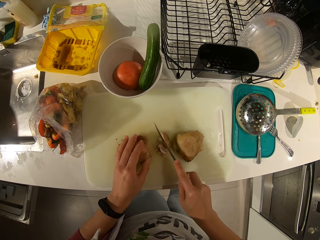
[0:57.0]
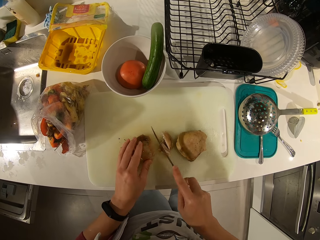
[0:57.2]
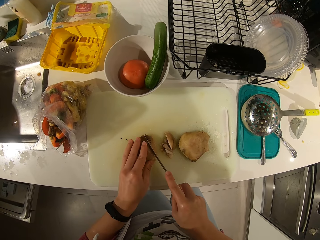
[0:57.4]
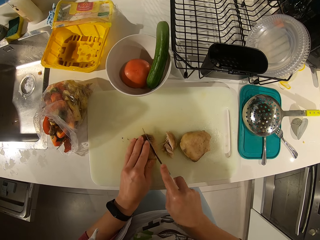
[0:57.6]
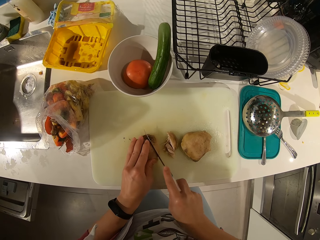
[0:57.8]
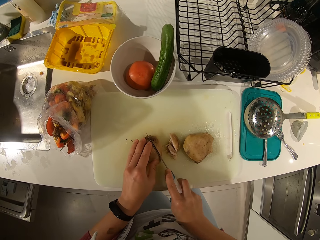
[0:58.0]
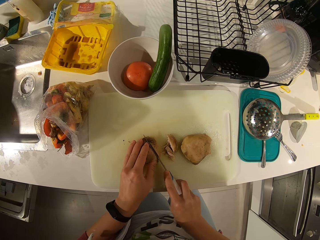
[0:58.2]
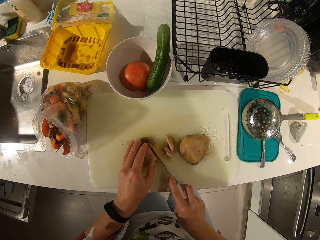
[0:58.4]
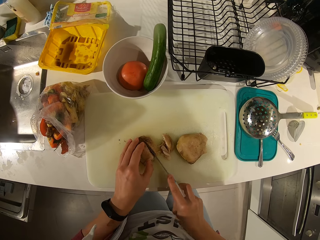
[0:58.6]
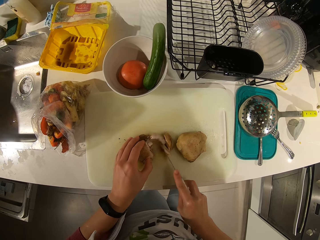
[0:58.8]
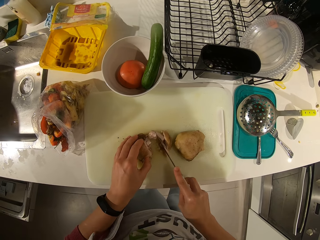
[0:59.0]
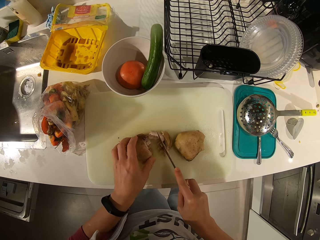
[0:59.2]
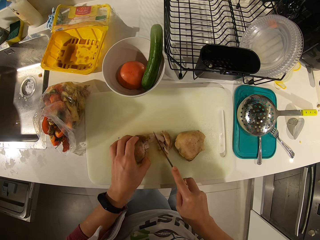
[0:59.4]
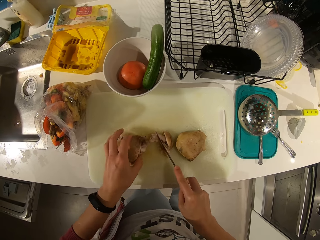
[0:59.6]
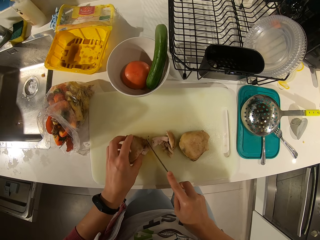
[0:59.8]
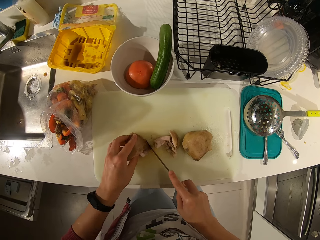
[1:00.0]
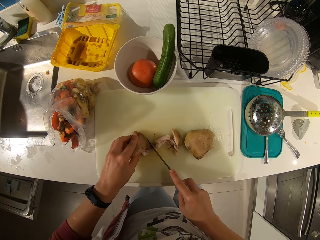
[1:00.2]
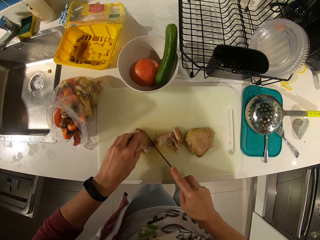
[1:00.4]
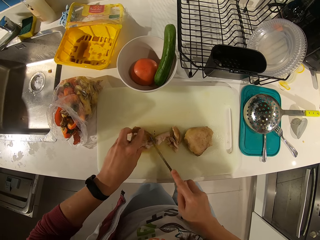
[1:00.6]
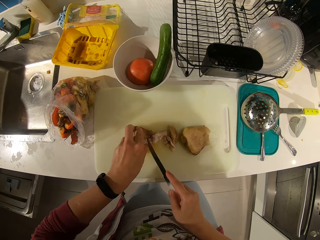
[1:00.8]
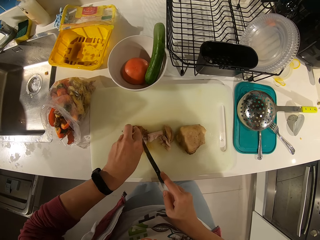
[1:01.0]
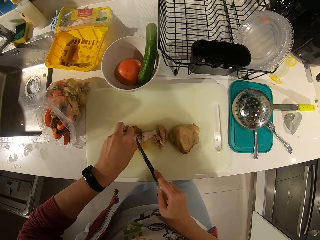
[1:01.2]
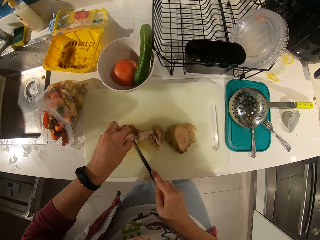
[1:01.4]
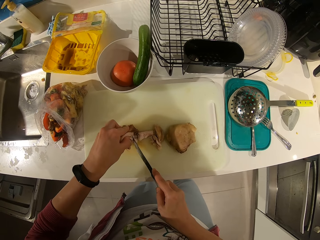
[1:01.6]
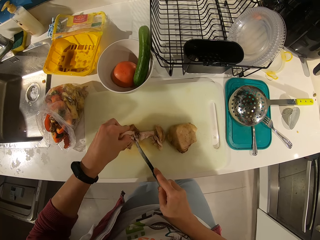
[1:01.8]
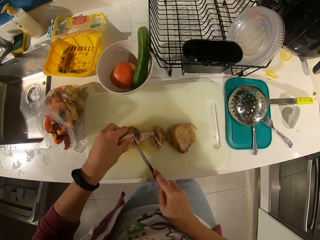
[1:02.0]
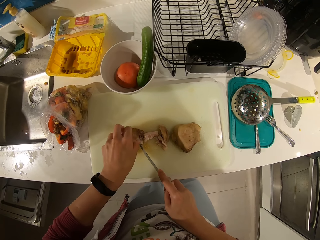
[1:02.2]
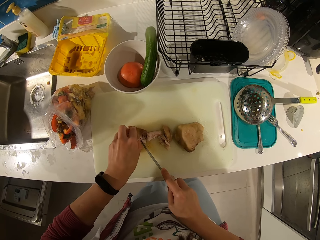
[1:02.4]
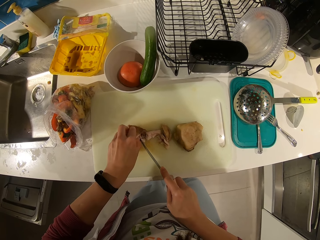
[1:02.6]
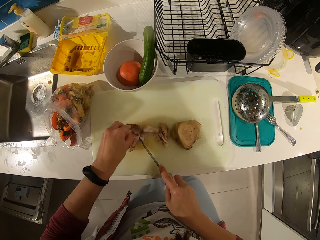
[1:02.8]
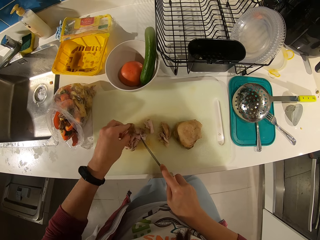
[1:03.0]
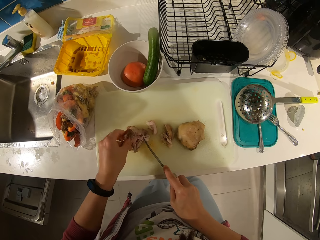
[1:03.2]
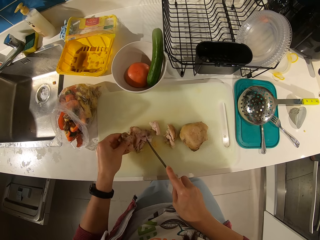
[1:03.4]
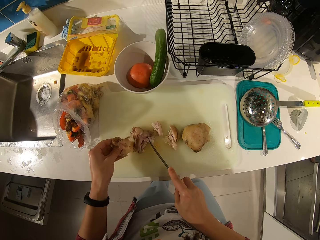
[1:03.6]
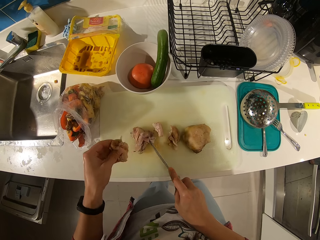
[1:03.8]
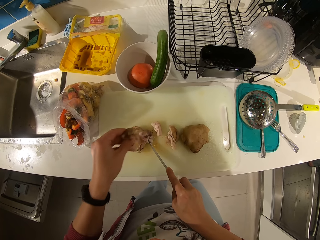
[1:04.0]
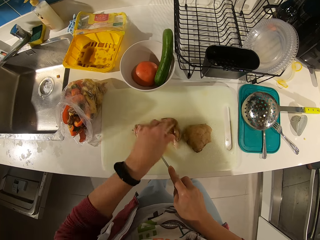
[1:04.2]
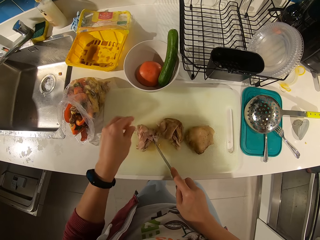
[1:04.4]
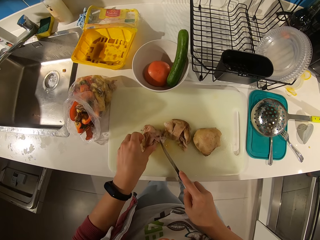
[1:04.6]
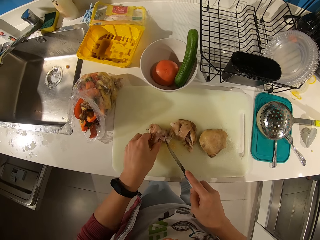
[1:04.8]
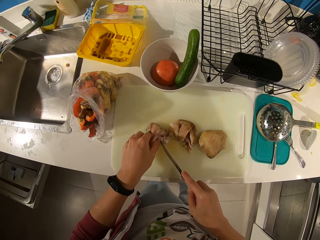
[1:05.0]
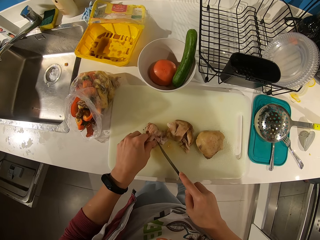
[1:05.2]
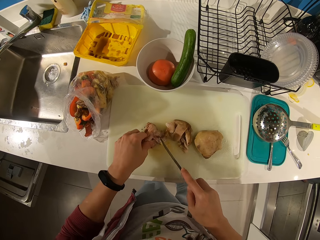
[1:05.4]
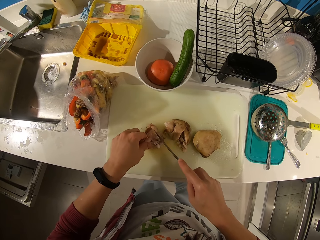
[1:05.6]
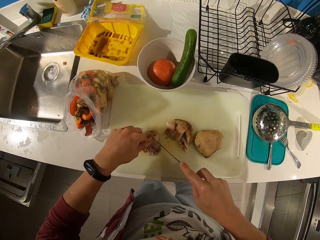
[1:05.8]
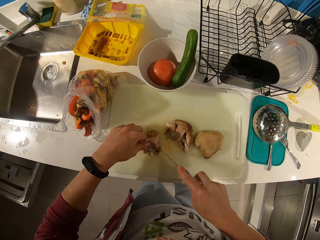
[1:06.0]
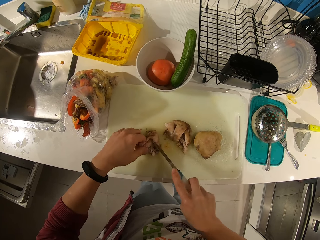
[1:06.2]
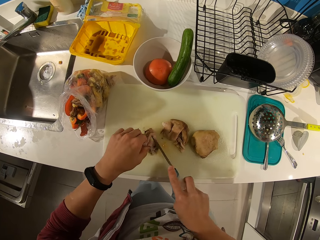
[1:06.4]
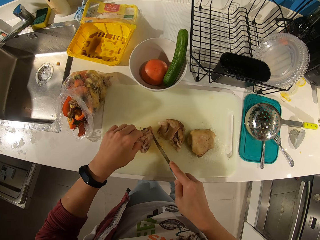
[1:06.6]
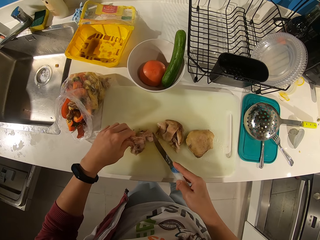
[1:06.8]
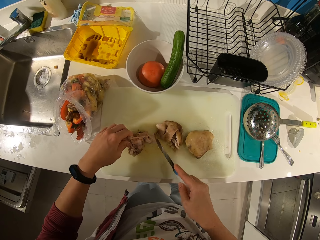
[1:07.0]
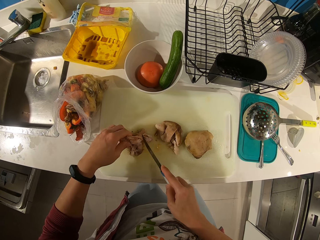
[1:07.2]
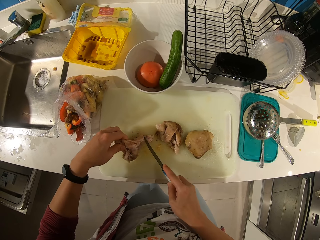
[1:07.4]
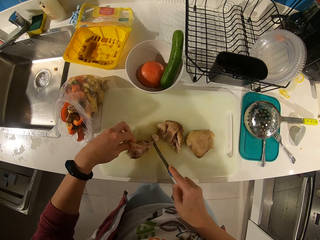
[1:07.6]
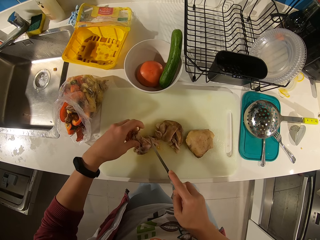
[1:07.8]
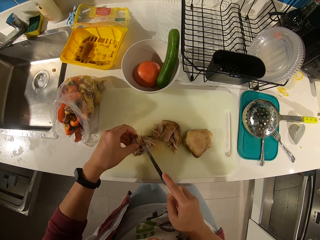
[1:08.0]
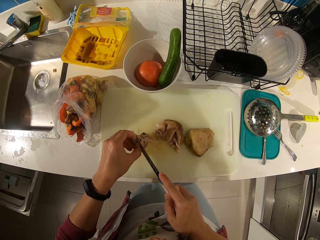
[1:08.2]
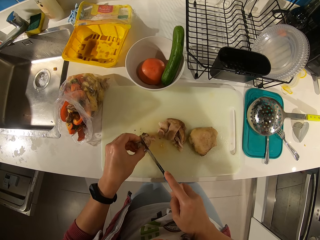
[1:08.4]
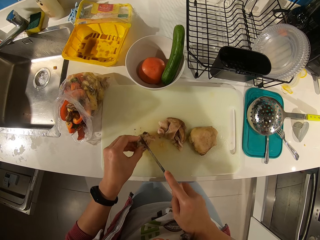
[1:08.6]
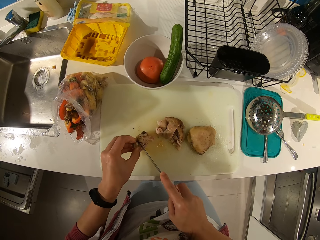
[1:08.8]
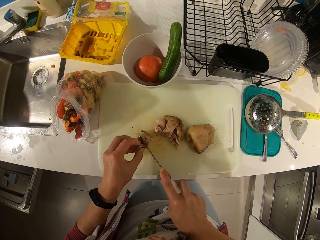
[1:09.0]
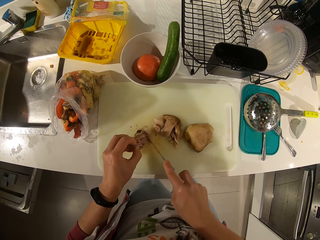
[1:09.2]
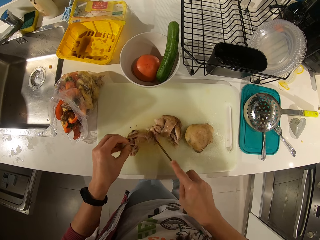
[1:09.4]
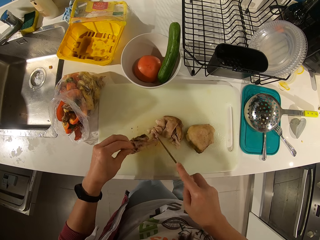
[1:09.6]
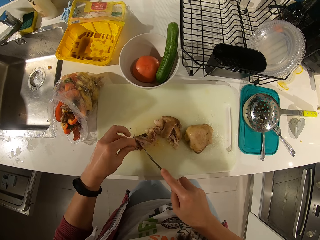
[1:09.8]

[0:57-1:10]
The camera wearer detaches the piece of meat from the bone using her left hand. She drops the piece of meat on the tray. She detaches the piece of meat from the bone using the knife.

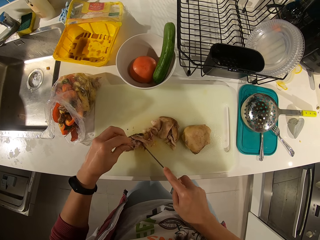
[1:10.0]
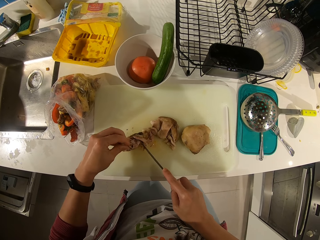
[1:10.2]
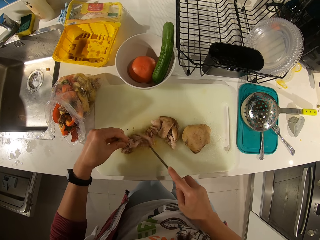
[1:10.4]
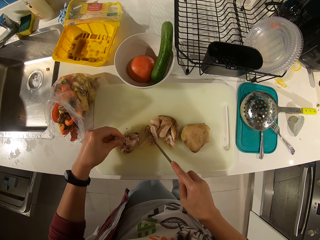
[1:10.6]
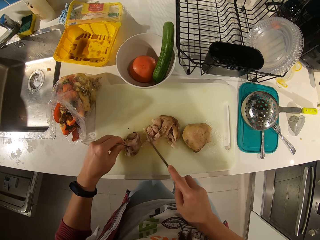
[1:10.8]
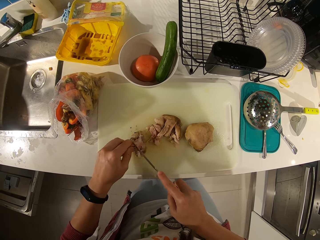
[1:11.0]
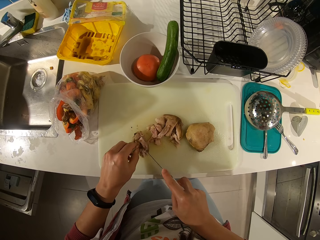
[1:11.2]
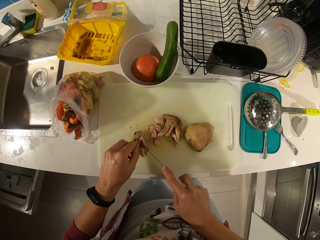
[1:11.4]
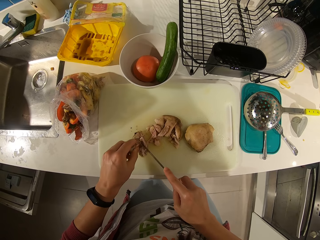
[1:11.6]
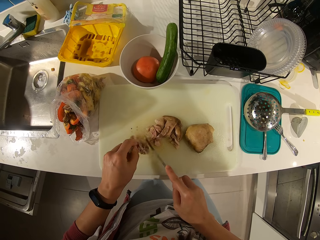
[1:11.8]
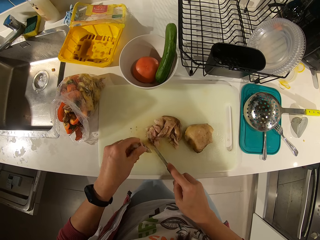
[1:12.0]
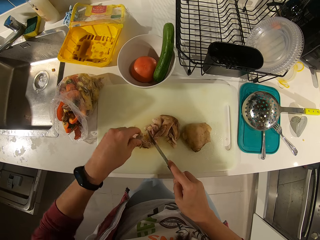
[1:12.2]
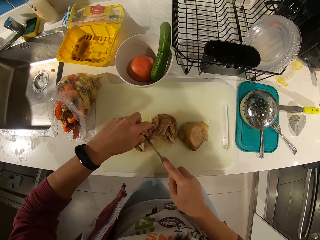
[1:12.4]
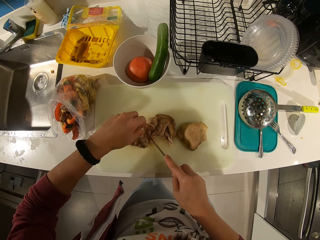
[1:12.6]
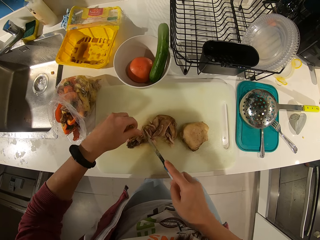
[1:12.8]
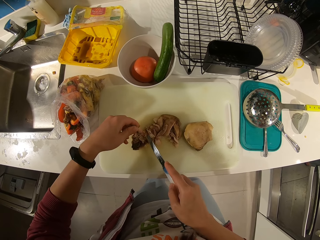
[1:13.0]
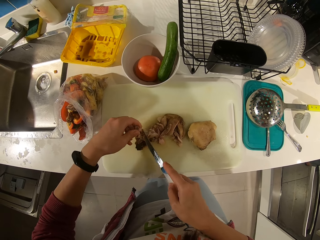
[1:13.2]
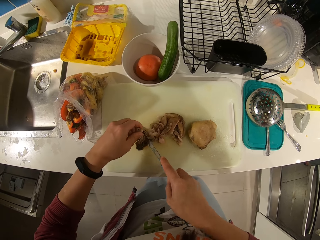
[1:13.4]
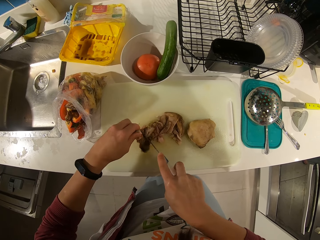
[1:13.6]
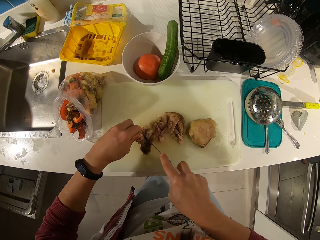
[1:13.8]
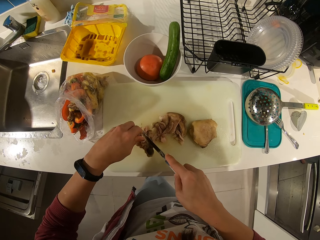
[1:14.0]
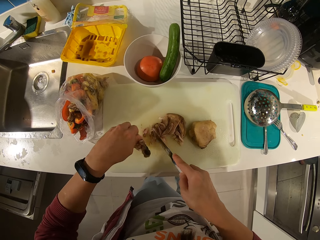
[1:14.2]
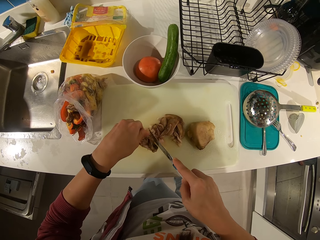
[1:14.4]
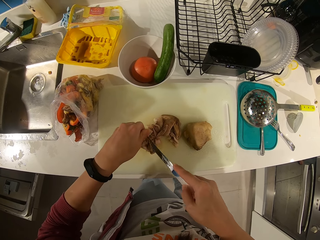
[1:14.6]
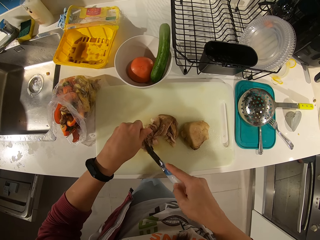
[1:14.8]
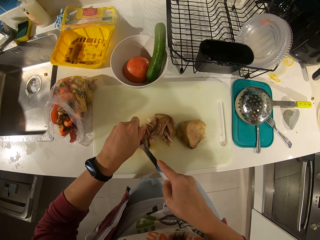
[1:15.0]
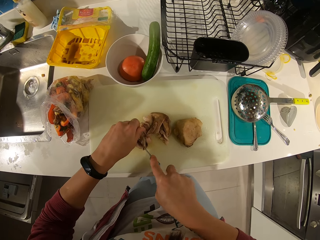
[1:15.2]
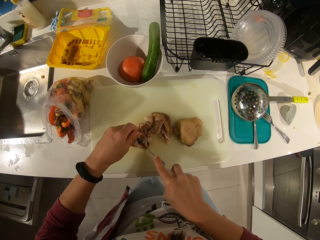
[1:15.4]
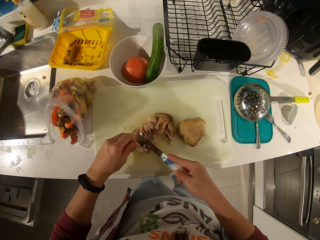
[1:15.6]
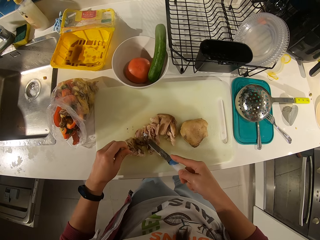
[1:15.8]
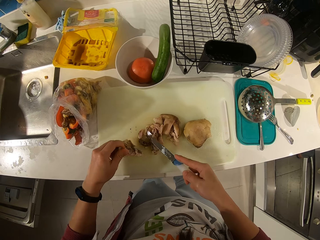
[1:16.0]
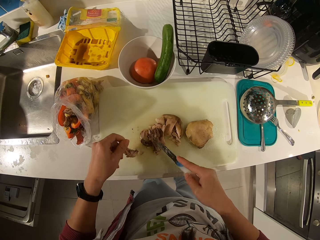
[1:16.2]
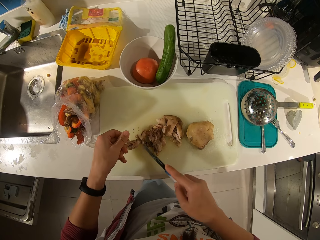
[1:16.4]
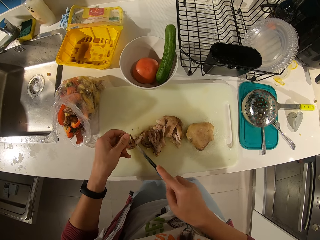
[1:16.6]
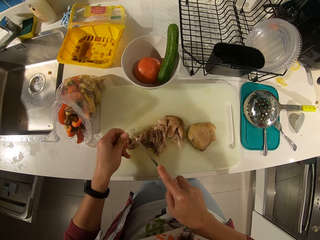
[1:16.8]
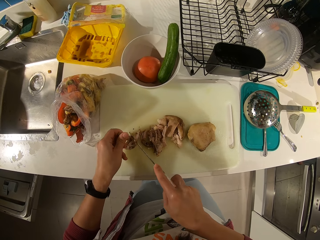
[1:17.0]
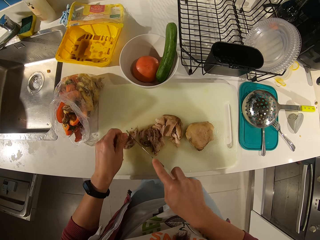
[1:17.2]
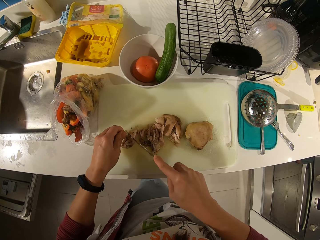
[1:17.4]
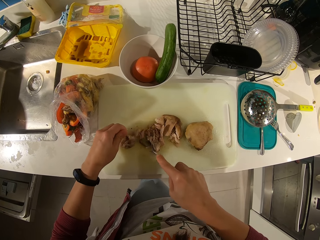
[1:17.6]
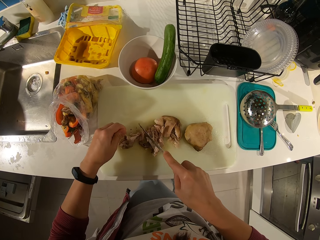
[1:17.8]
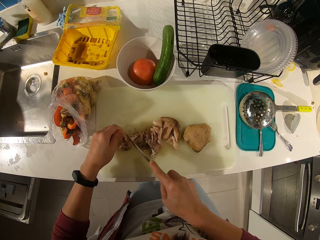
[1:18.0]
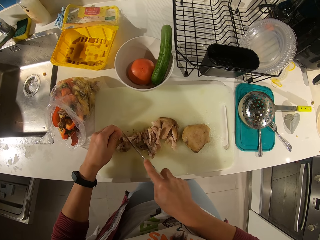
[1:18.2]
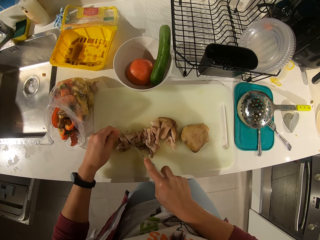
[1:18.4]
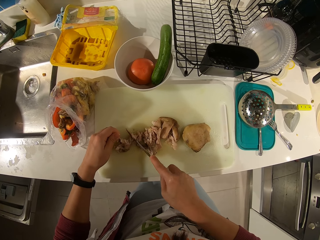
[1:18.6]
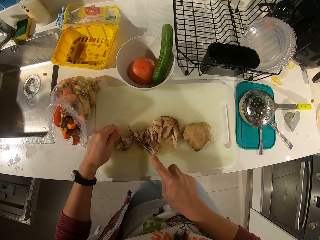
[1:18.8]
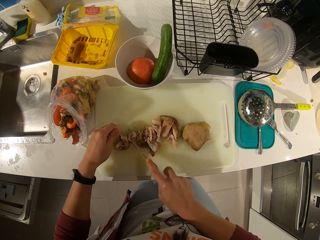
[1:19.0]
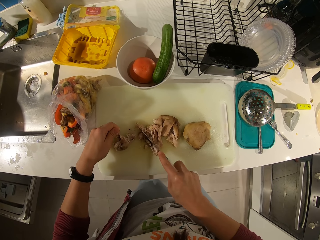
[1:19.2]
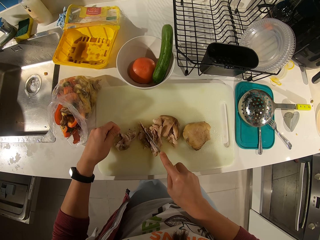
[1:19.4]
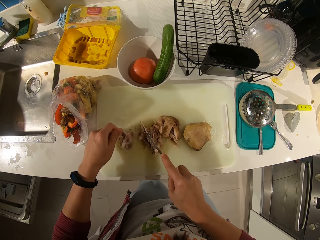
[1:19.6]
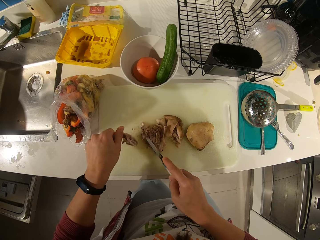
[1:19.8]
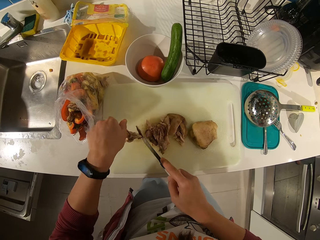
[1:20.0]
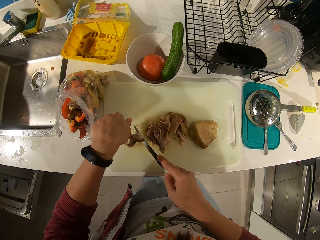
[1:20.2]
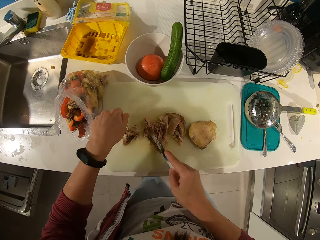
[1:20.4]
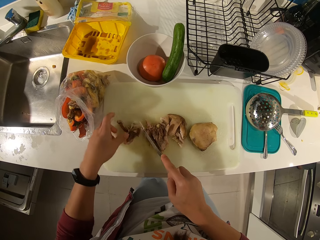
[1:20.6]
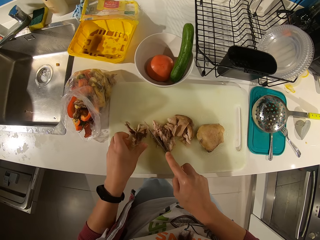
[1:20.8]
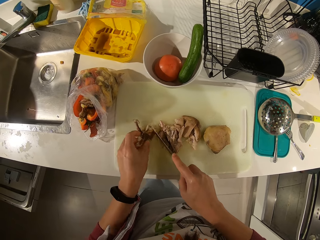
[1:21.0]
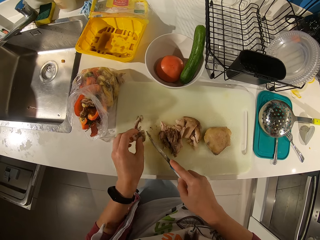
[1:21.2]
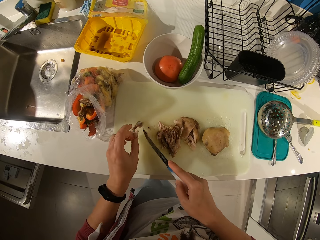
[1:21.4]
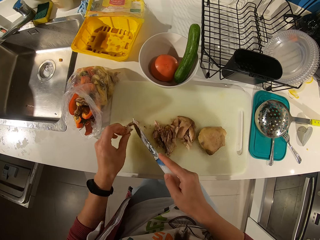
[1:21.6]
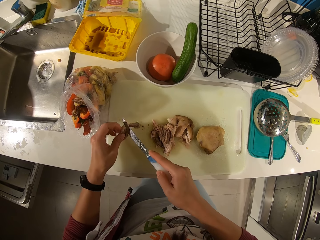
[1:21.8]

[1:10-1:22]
The camera wearer adjusts the piece of meat on the chopping board.
